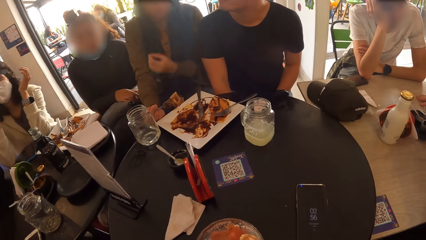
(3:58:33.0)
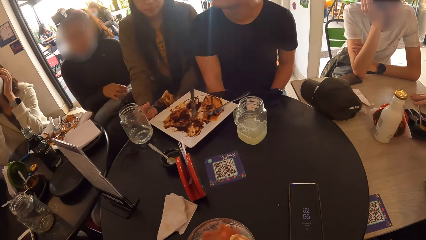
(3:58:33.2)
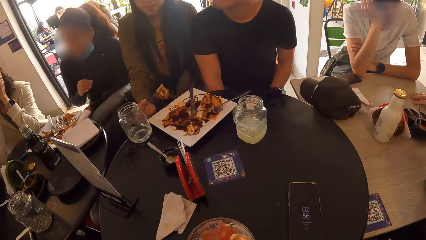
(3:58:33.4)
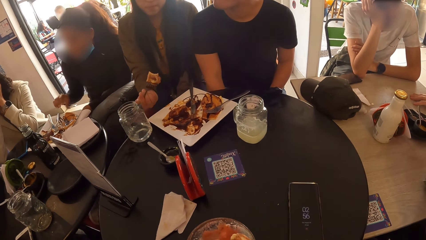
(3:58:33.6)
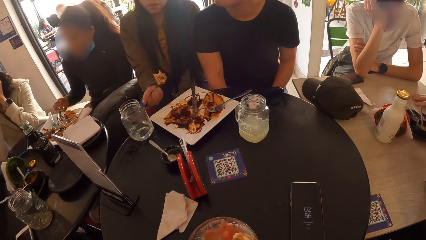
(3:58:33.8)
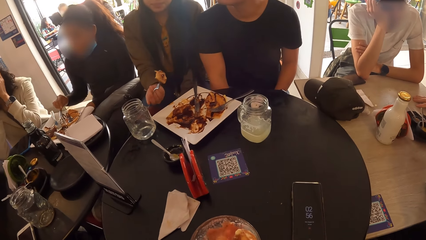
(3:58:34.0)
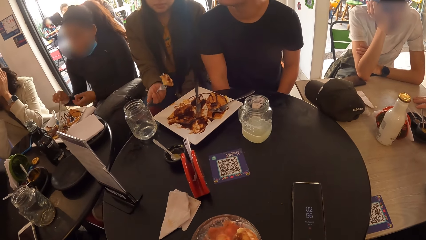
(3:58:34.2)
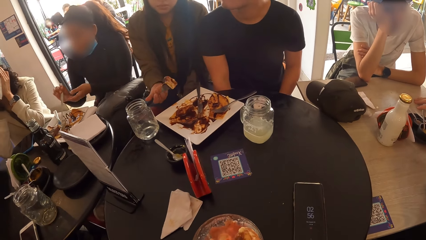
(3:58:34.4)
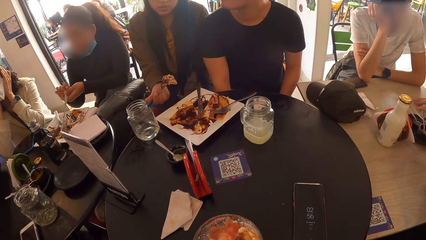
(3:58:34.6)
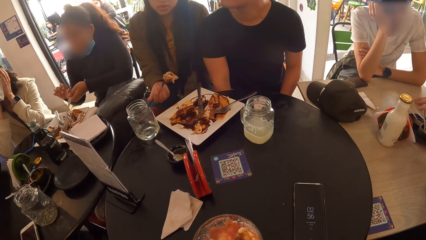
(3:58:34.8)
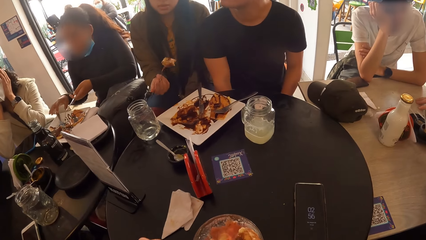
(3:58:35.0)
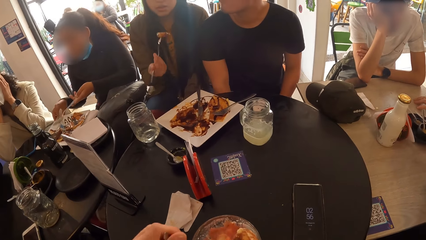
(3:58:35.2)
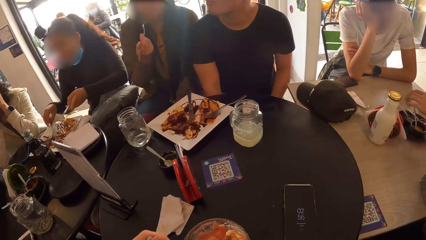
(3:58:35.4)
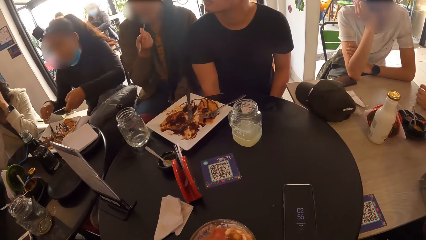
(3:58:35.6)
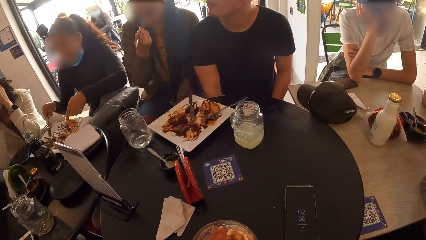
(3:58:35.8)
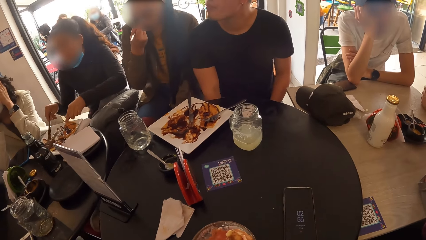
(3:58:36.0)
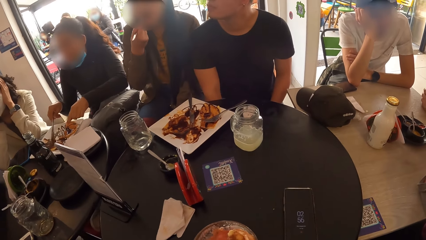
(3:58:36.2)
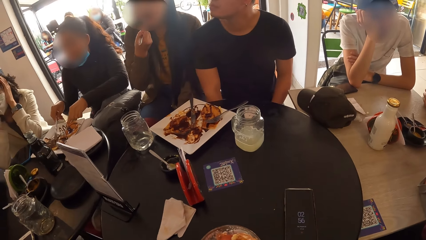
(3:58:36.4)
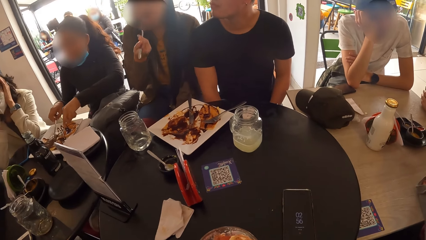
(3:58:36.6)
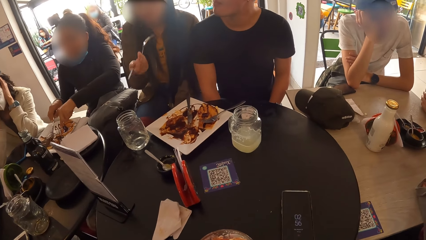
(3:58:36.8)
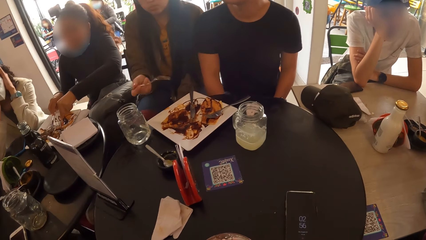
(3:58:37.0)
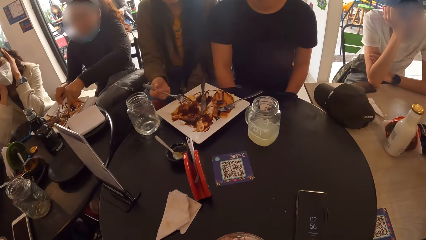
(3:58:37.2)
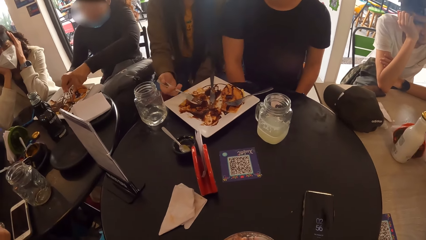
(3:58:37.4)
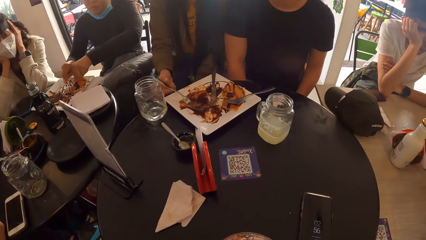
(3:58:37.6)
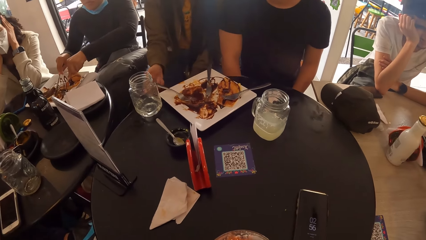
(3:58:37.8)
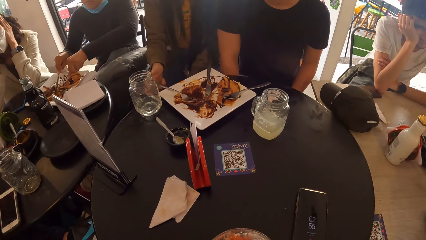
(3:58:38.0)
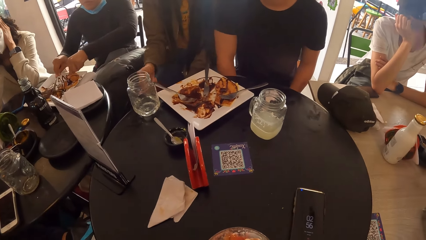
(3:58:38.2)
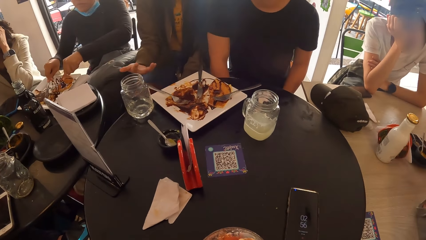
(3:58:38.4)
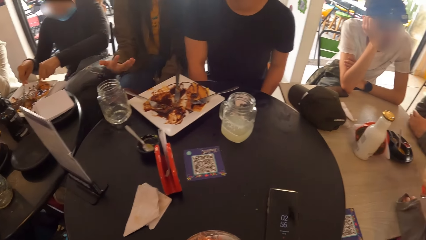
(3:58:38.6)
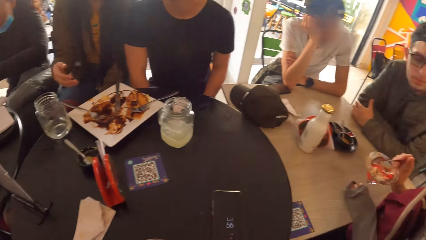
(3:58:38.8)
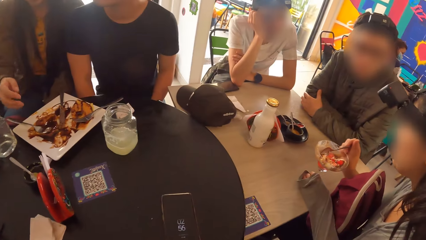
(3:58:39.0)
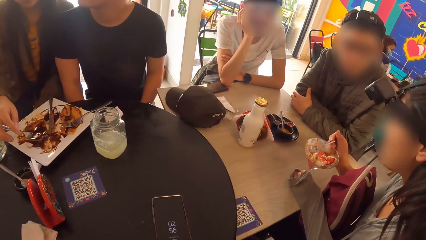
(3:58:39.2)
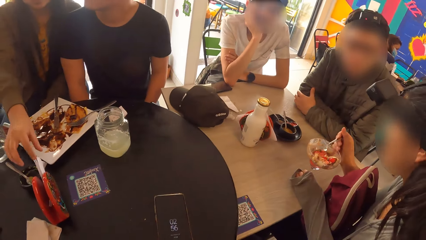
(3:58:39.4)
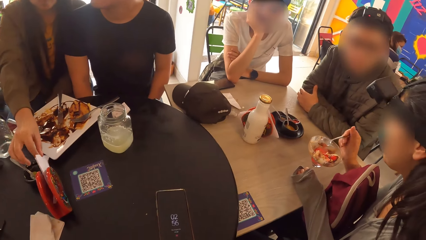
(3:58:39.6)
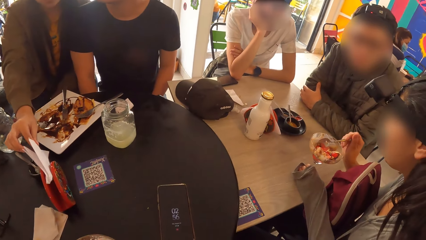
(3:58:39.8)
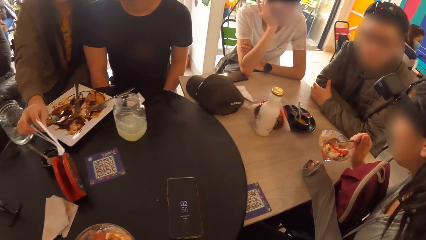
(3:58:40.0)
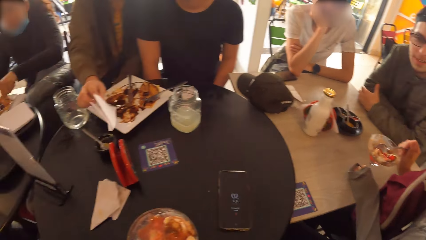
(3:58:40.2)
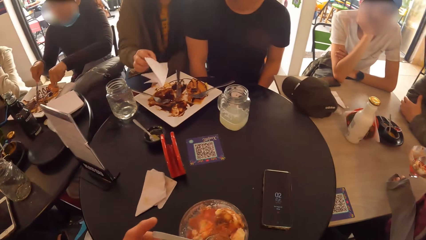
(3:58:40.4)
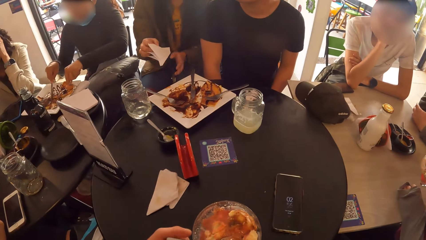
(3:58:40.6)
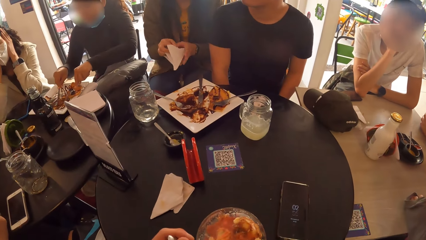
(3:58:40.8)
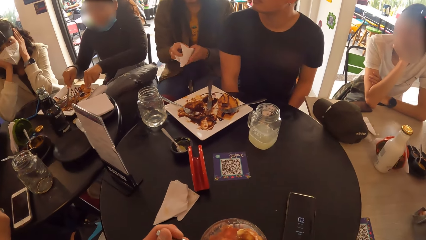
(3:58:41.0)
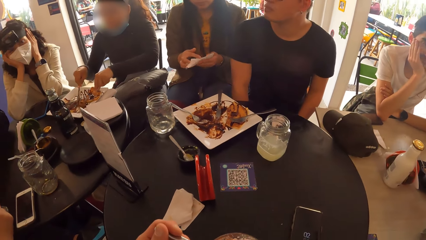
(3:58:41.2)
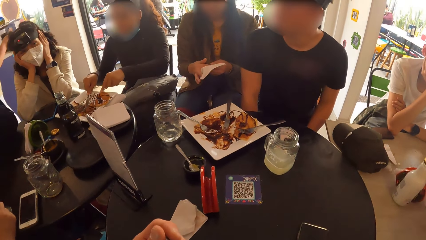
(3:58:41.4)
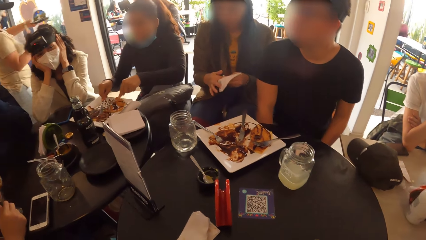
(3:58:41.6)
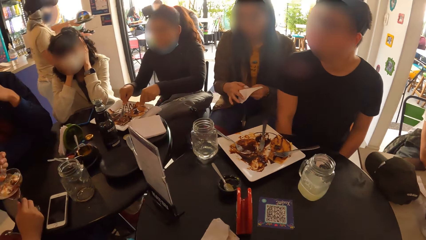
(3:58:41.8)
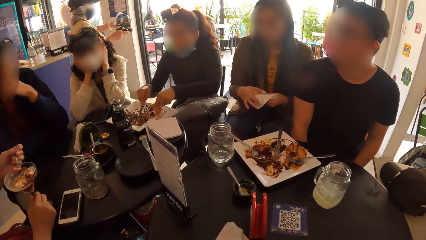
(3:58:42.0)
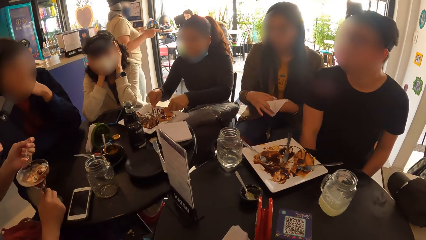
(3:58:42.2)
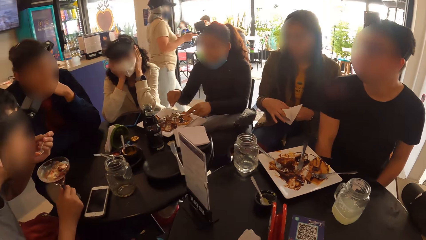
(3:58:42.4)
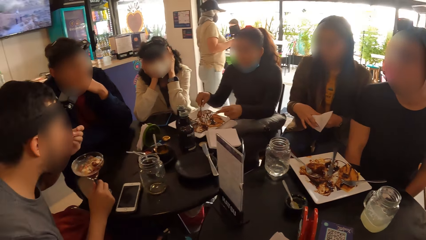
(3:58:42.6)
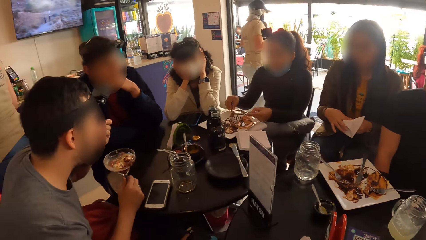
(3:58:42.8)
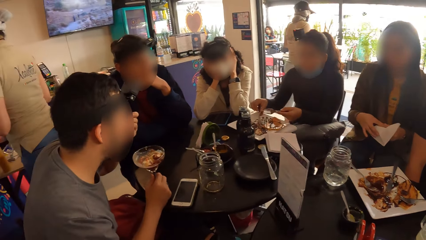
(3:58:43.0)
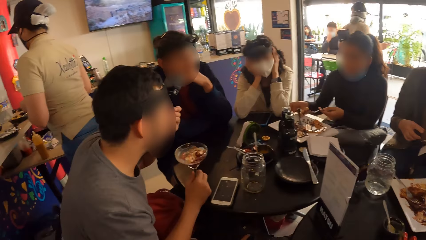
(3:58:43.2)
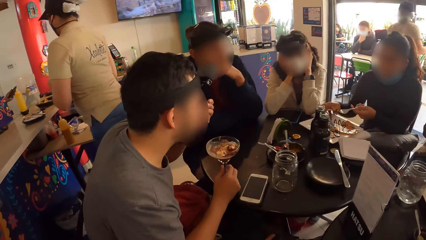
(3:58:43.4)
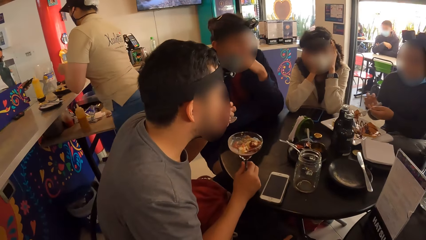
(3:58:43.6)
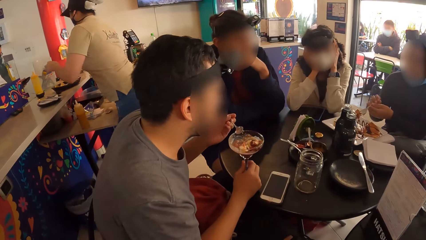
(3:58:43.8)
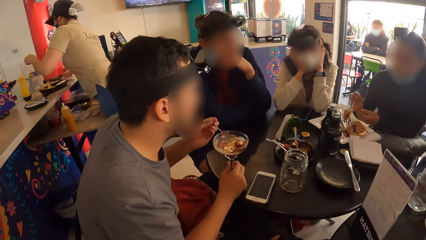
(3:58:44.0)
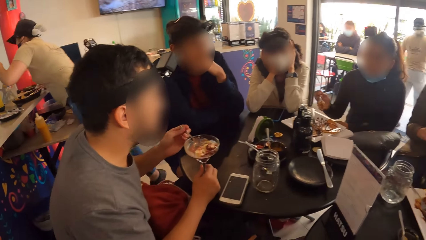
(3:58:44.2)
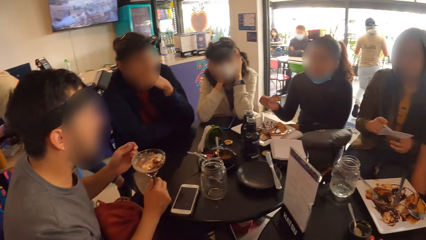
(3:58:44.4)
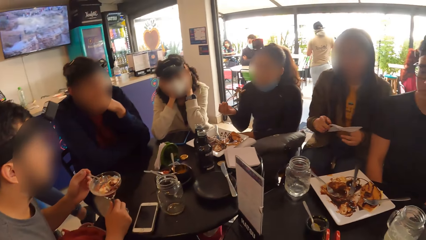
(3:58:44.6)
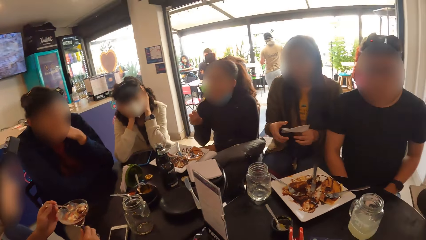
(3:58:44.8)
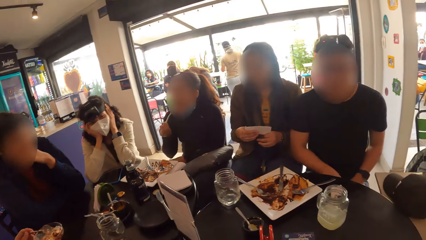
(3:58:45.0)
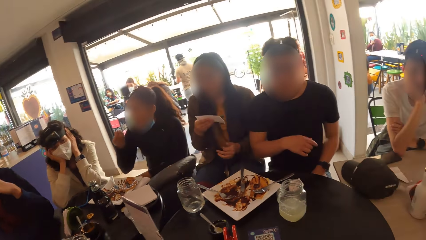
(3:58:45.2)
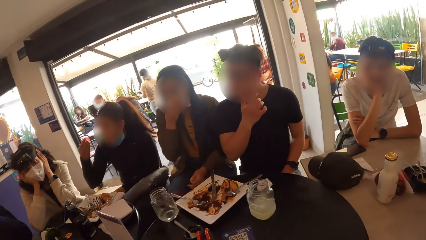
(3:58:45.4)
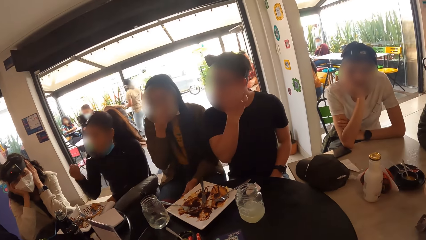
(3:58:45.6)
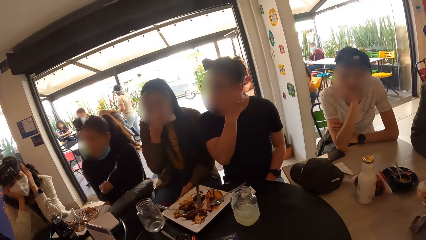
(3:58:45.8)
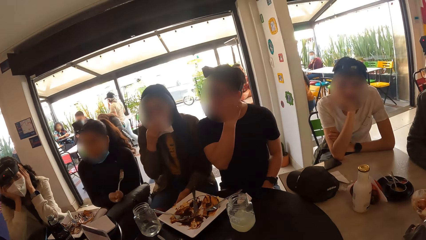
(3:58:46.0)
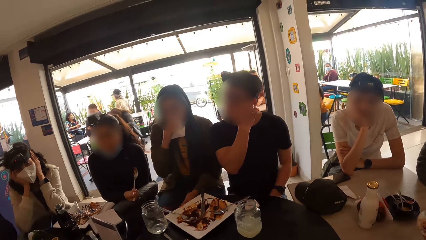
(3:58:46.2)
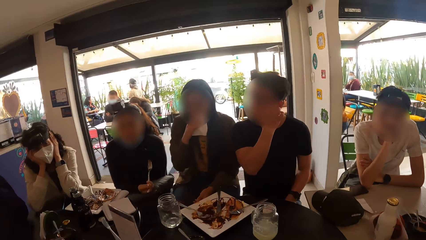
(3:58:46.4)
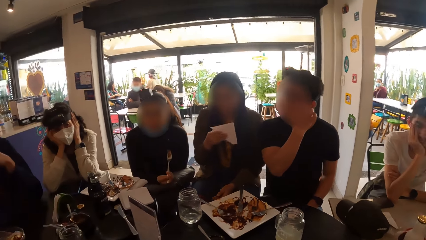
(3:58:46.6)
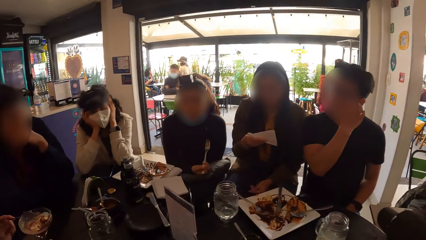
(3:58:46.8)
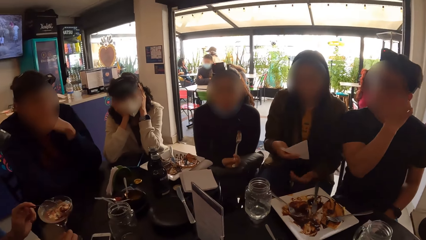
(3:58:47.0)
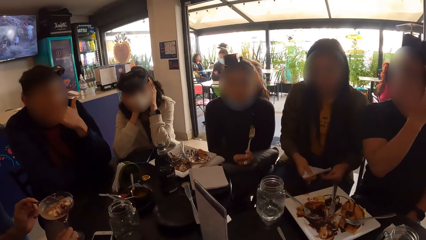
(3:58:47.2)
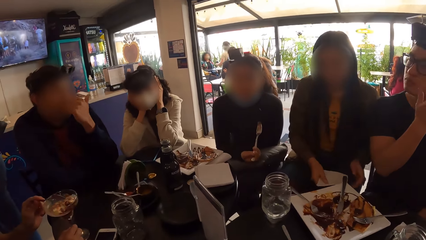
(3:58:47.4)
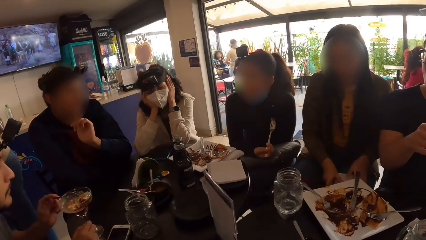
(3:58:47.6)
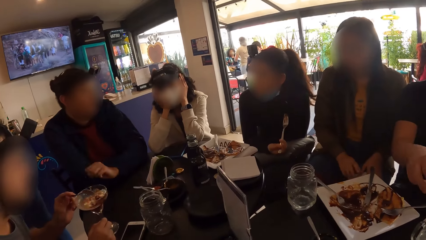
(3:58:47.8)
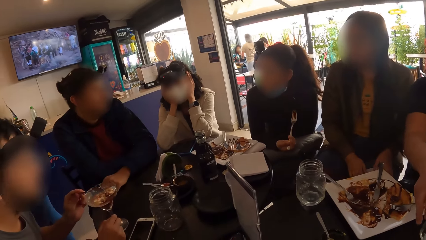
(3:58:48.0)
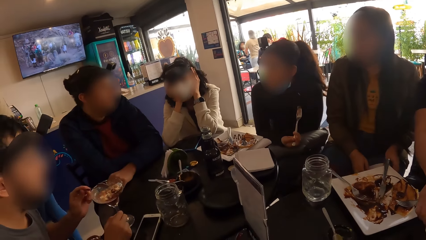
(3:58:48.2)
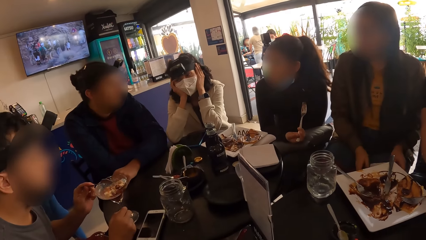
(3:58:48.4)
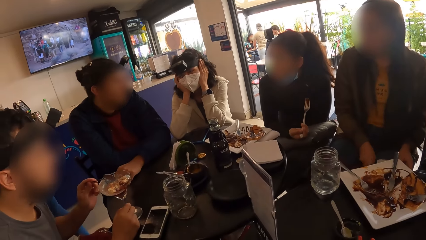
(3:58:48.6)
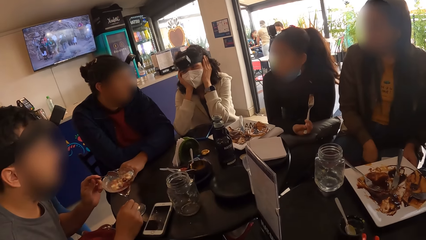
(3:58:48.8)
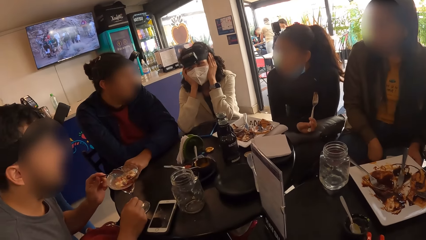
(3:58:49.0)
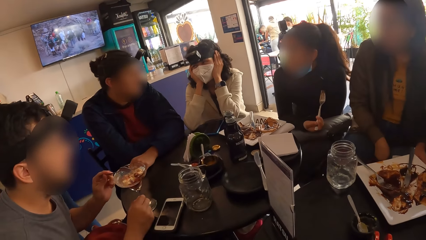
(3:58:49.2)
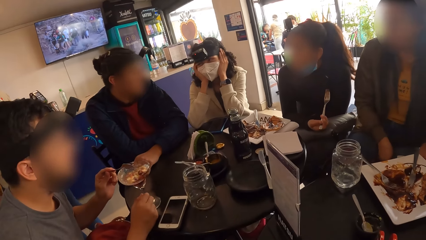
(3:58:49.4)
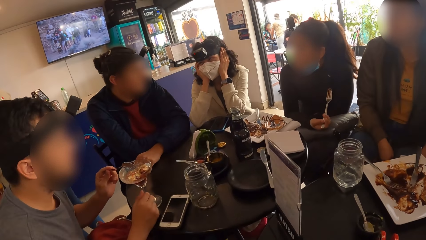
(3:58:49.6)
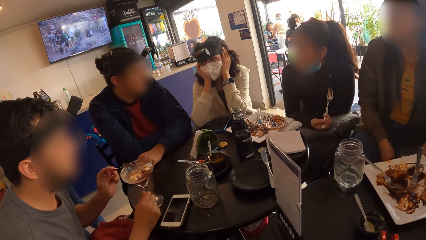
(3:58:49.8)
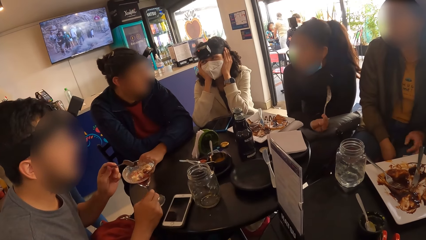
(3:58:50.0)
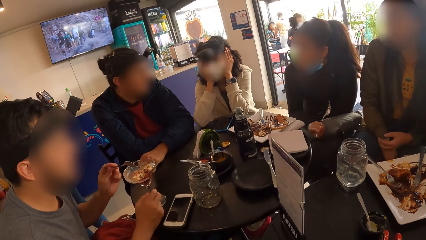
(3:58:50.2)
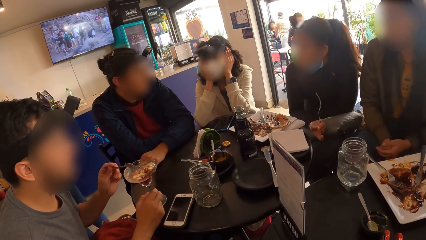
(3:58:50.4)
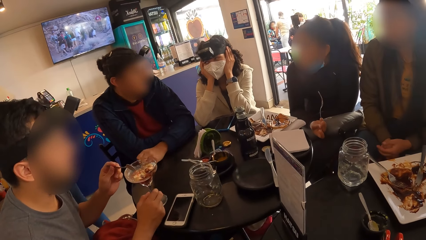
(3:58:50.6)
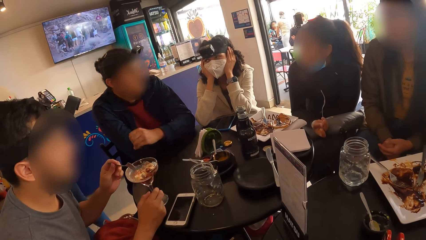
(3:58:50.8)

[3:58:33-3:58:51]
A woman picks up the fork and knife on the plate with both hands. She eats the pie on the plate with the fork and knife in both hands. Another woman drops the fork on the plate with her right hand. She picks a paper napkin from the holder with her right hand. She cleans her right hand with the paper napkin. A man eats from the sundae cup with the spoon in his left hand. The first woman drops the knife on the plate with her right hand. A third woman wipes her mouth with the piece of paper towel in her right hand. She drops the piece of paper towel on her thigh with her right hand. Another man picks a cup from the table with his right hand.
